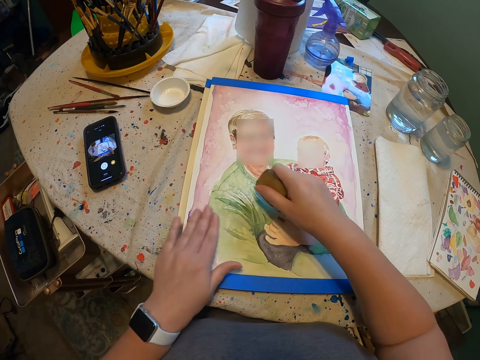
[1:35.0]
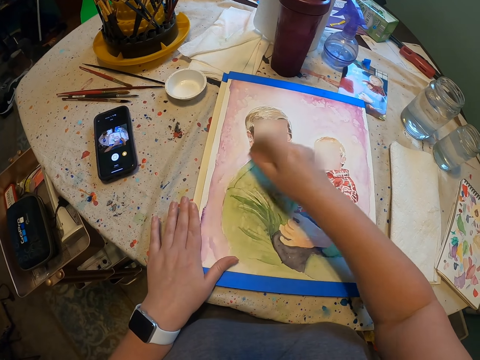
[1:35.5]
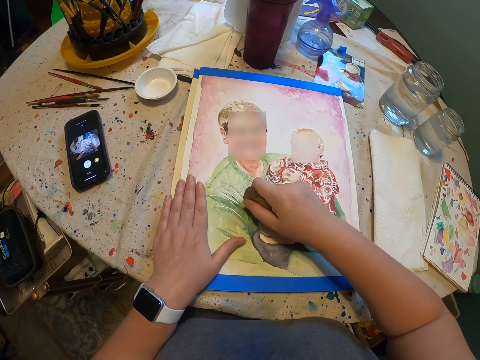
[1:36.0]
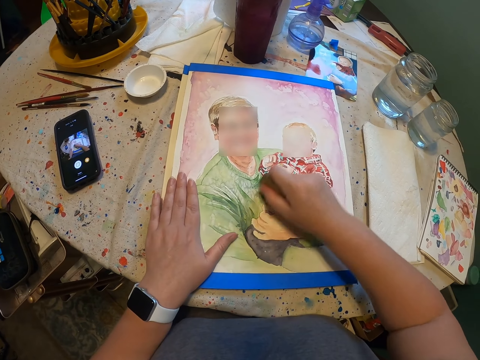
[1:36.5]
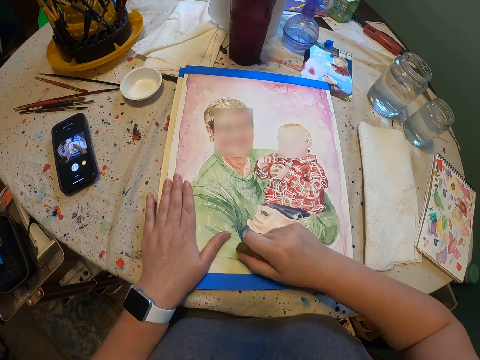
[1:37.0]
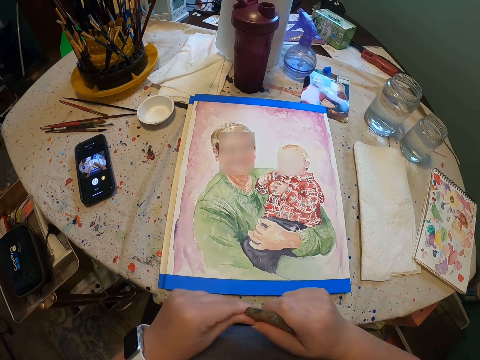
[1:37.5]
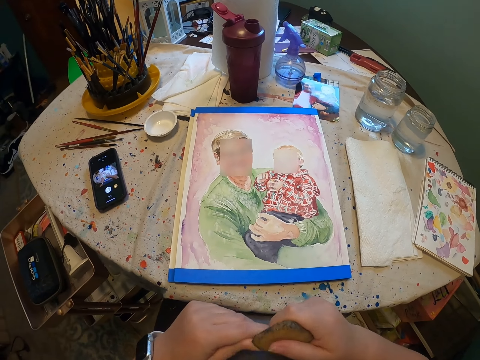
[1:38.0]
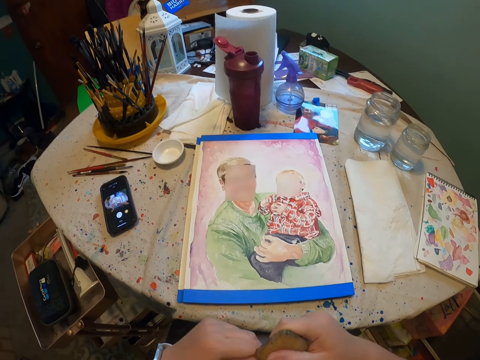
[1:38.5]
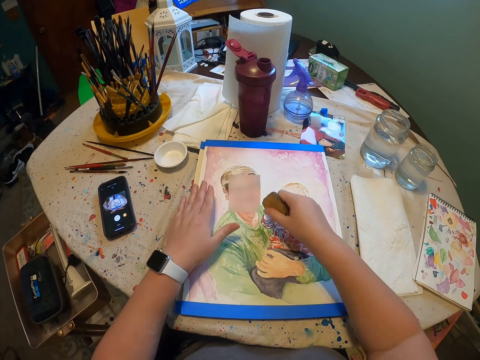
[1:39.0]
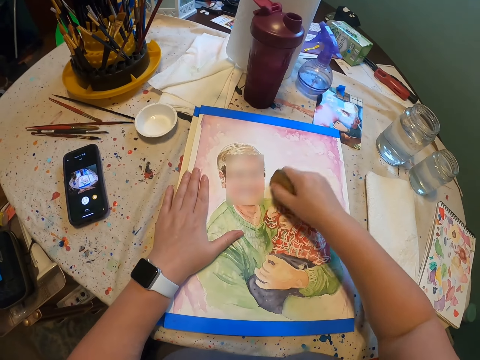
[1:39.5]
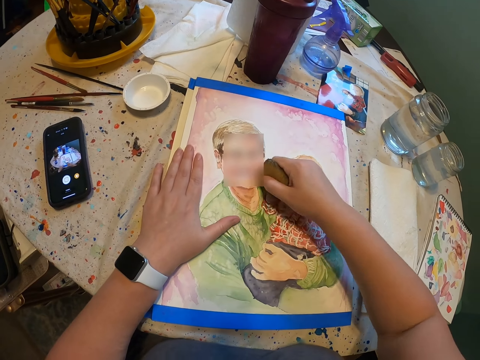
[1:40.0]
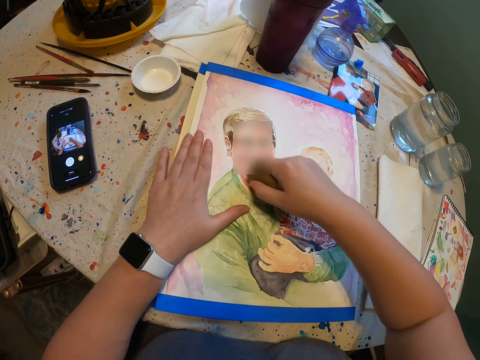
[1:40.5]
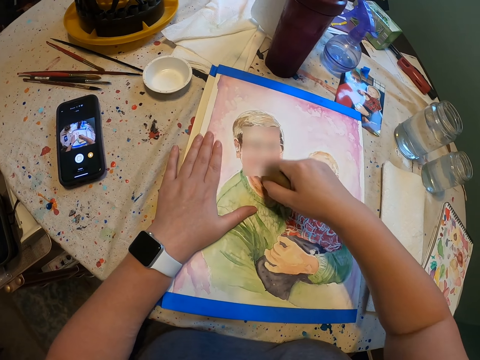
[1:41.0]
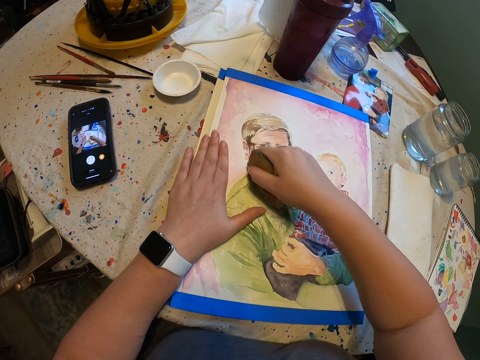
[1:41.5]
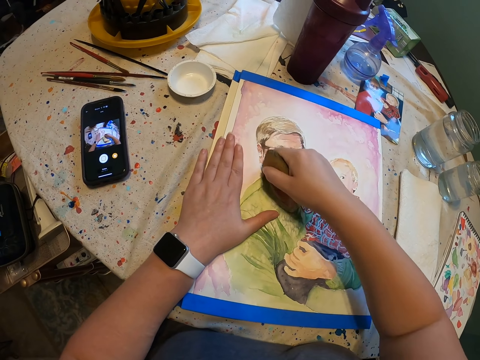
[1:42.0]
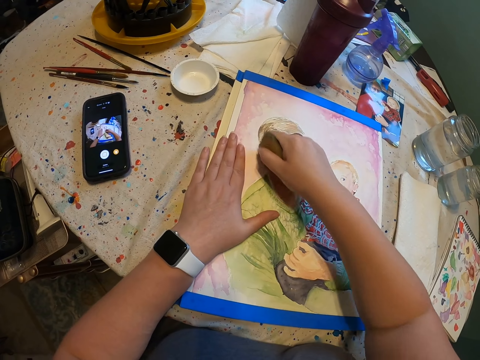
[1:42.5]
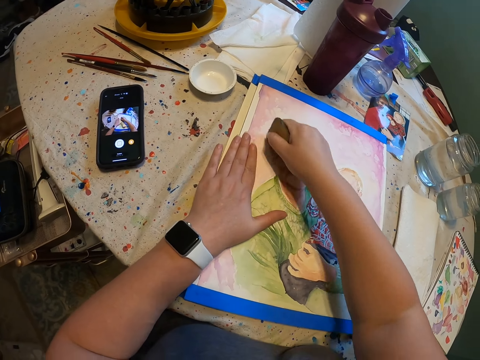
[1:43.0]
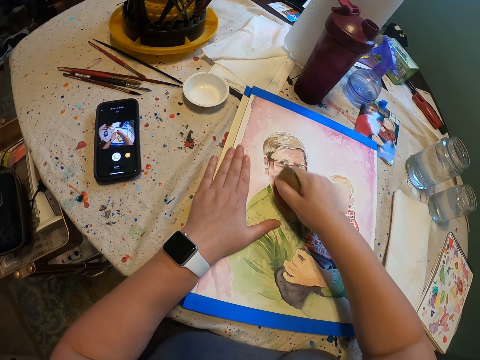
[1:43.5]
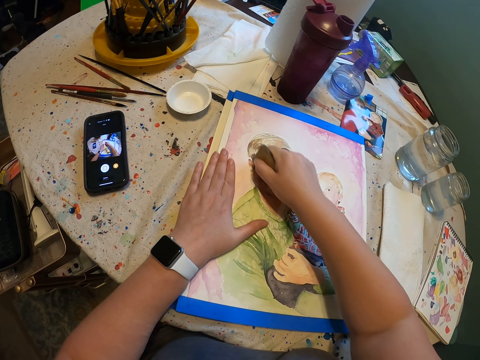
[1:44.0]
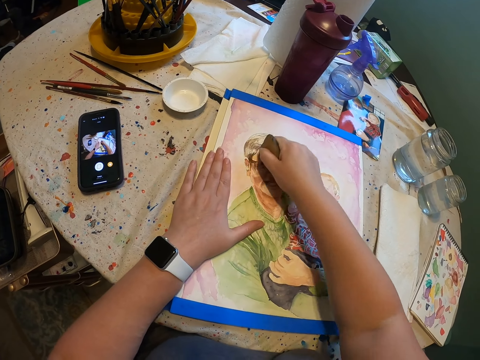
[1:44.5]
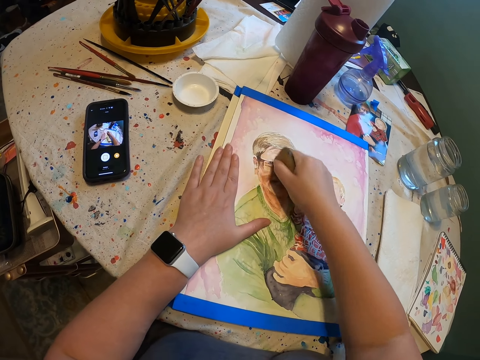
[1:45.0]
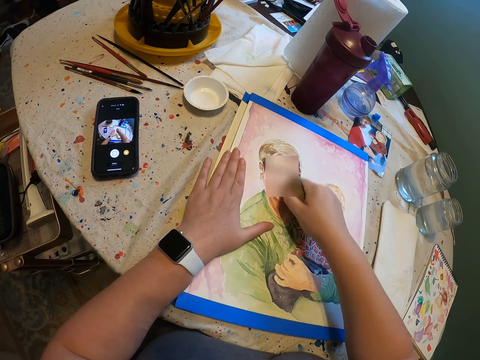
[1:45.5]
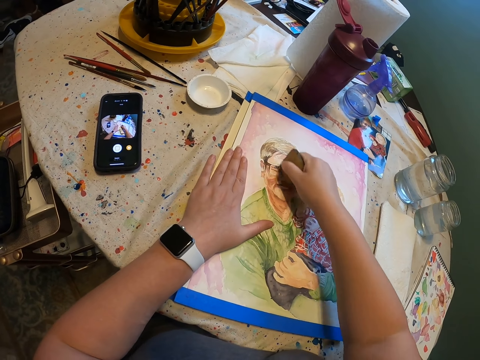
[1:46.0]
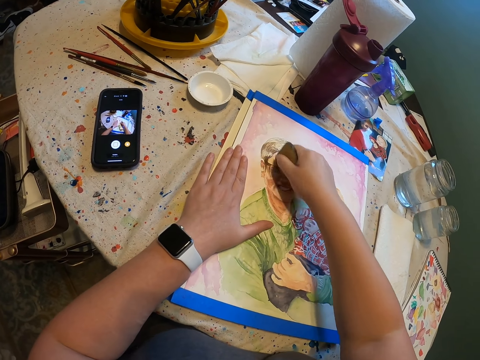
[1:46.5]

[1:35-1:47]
The camera wearer rubs the photo. He places his hand on the photo. He compresses the rubber. He rubs the photo and places his hand on the photo.

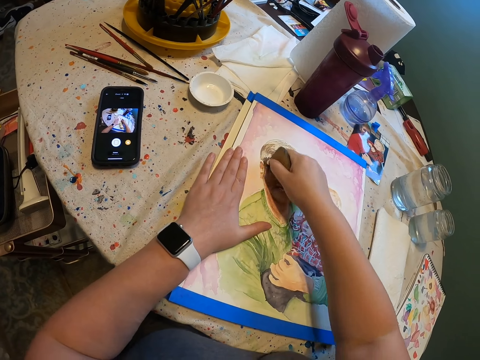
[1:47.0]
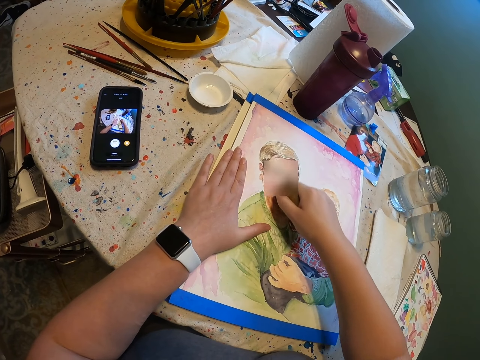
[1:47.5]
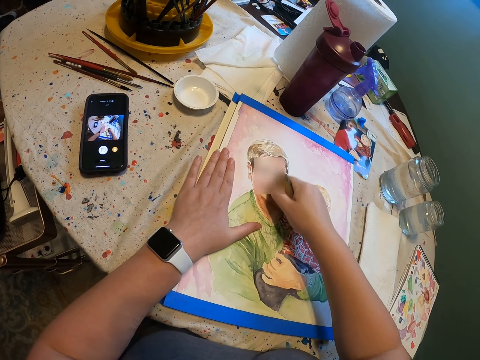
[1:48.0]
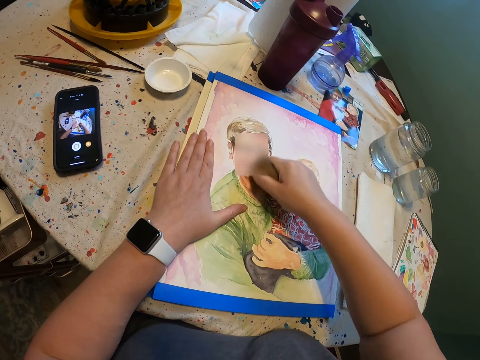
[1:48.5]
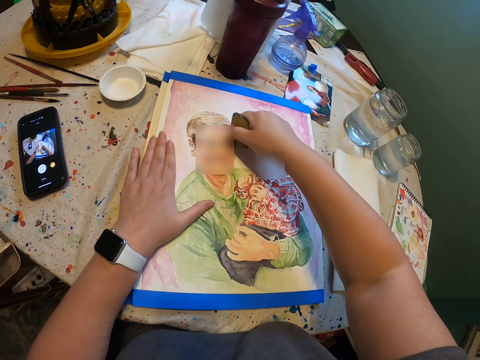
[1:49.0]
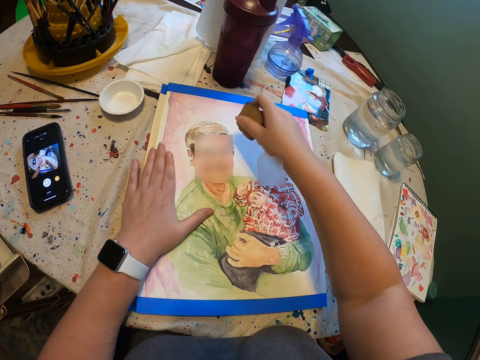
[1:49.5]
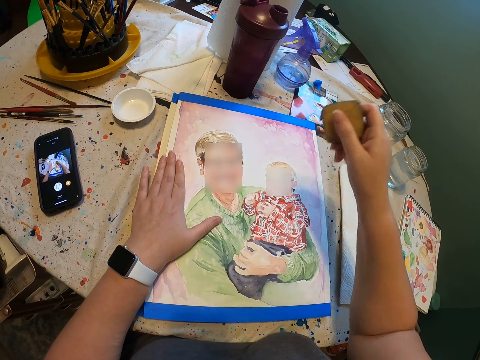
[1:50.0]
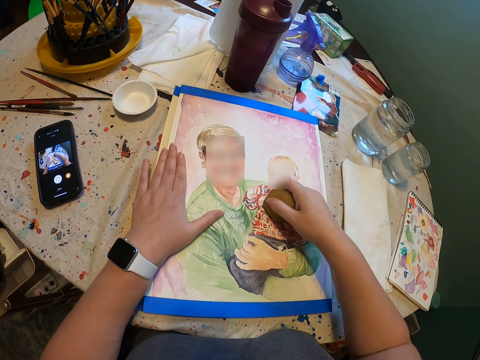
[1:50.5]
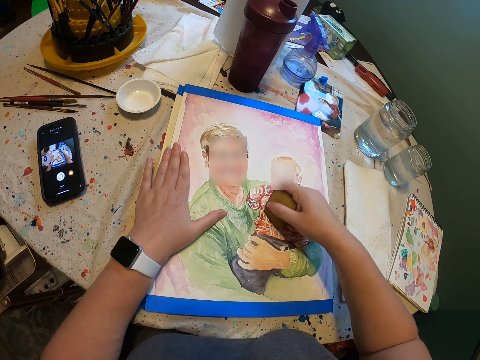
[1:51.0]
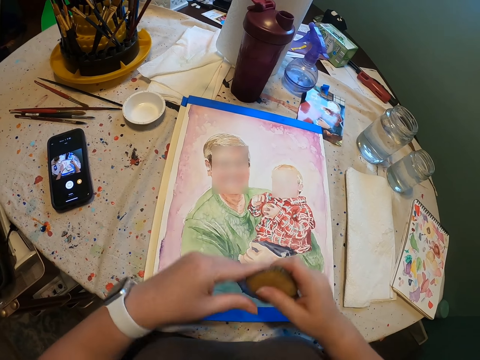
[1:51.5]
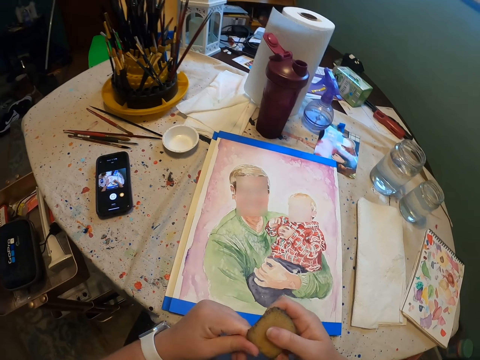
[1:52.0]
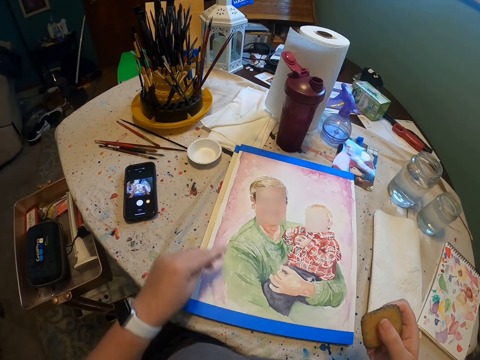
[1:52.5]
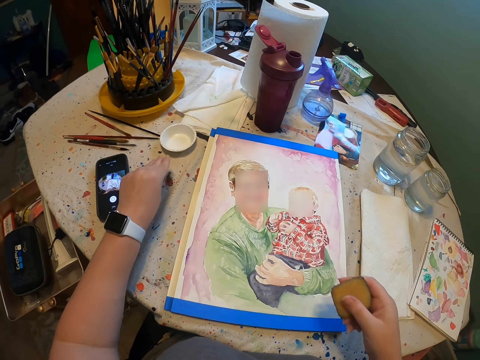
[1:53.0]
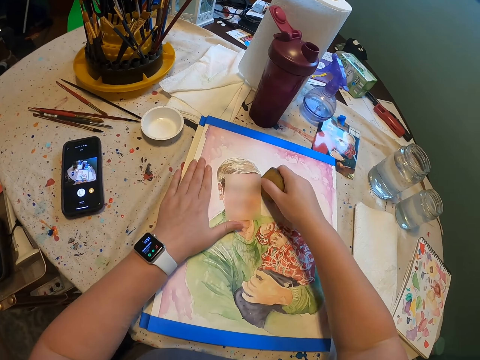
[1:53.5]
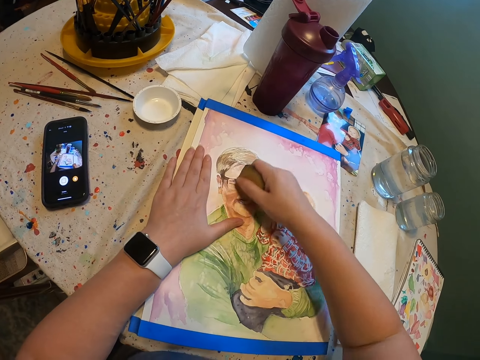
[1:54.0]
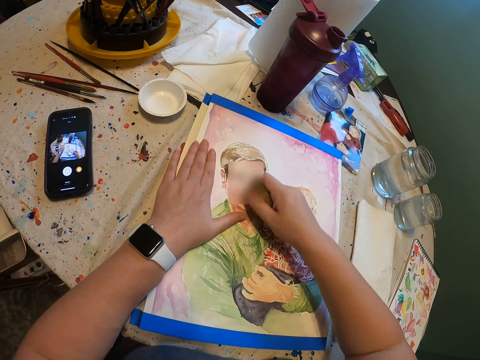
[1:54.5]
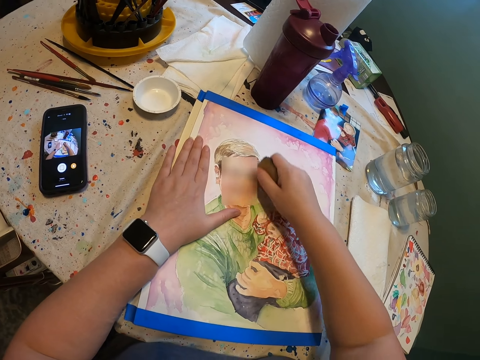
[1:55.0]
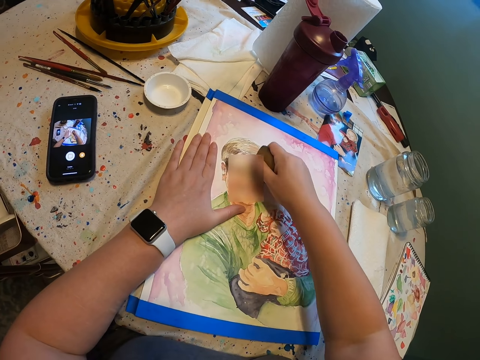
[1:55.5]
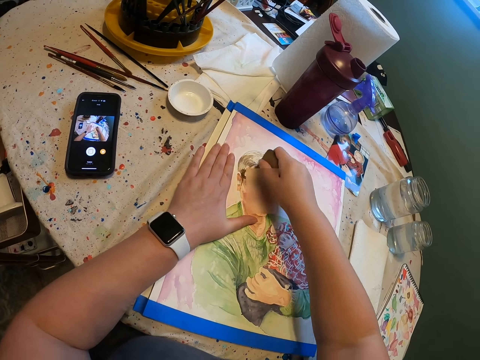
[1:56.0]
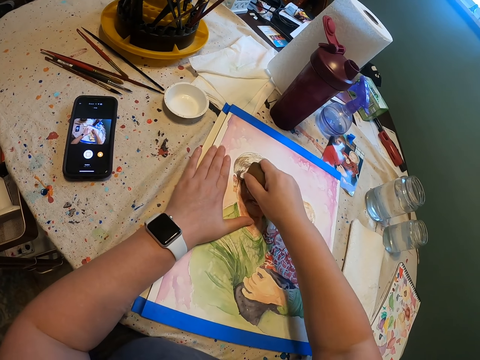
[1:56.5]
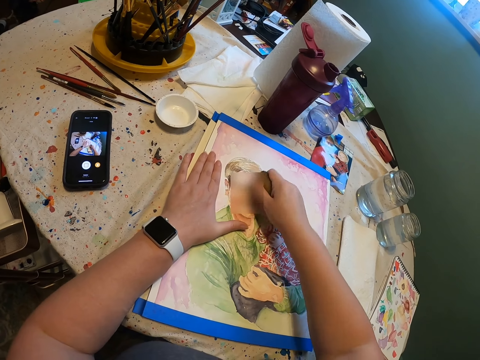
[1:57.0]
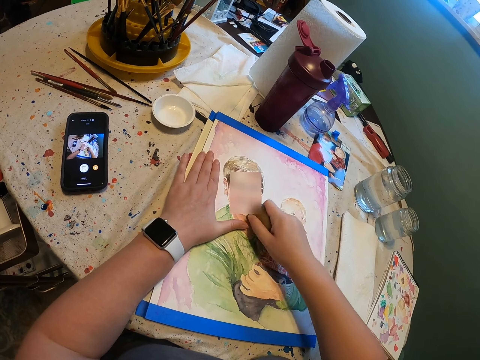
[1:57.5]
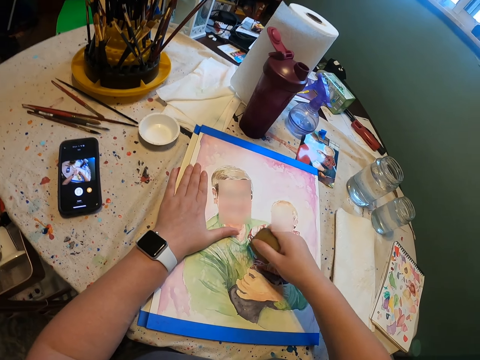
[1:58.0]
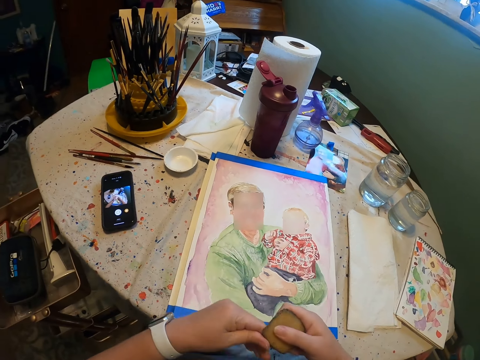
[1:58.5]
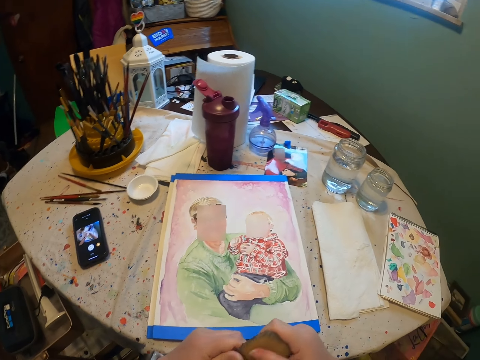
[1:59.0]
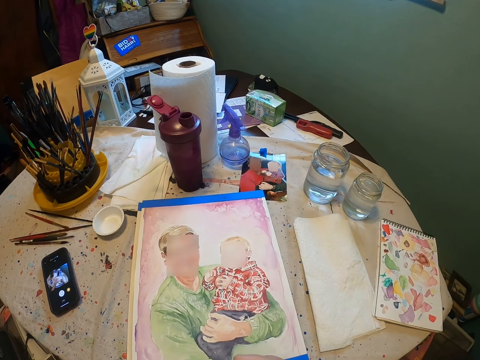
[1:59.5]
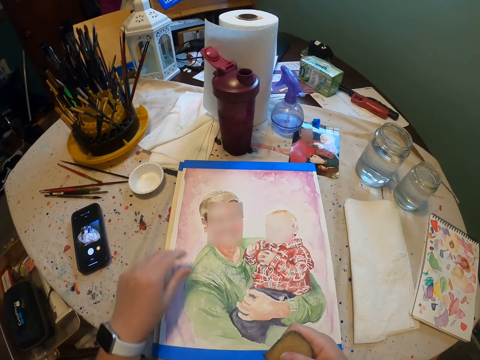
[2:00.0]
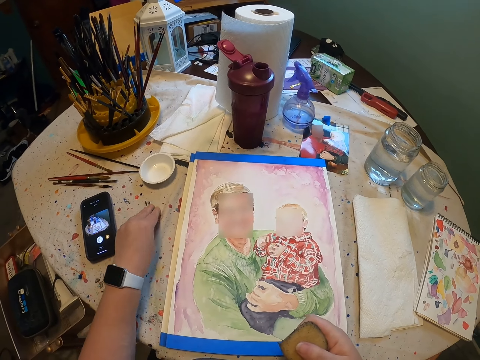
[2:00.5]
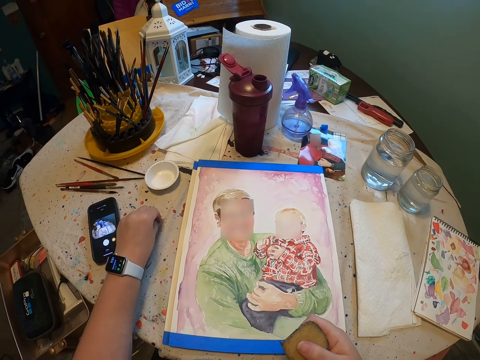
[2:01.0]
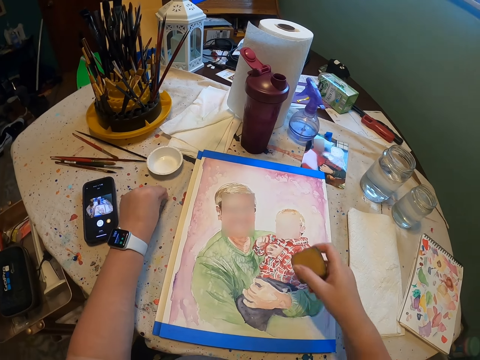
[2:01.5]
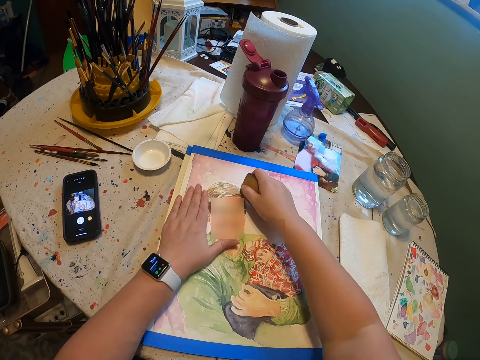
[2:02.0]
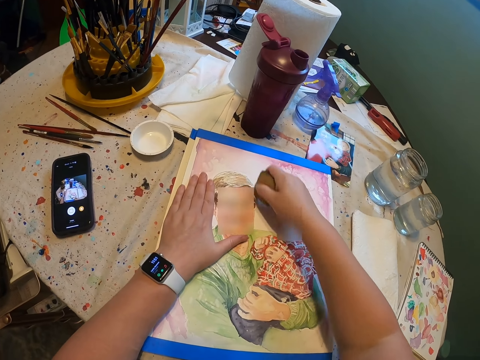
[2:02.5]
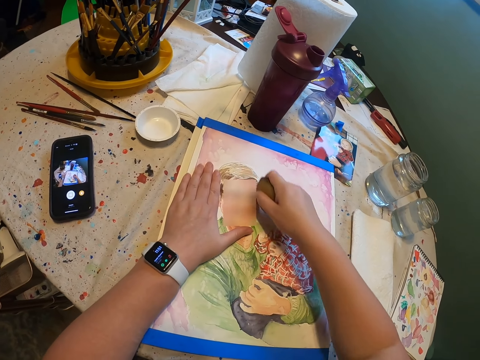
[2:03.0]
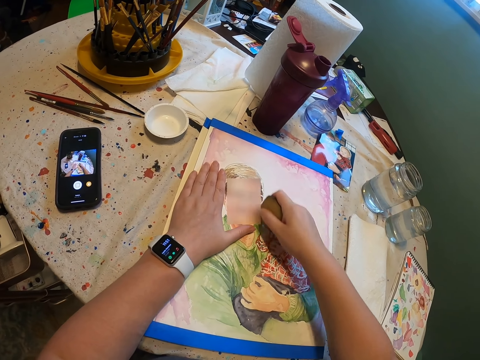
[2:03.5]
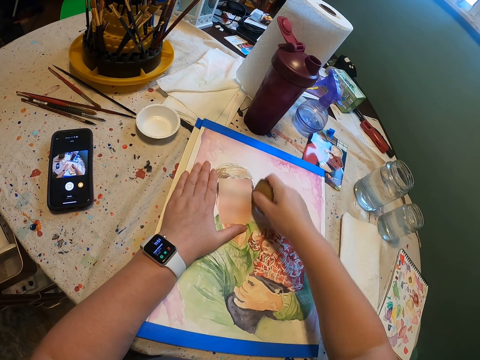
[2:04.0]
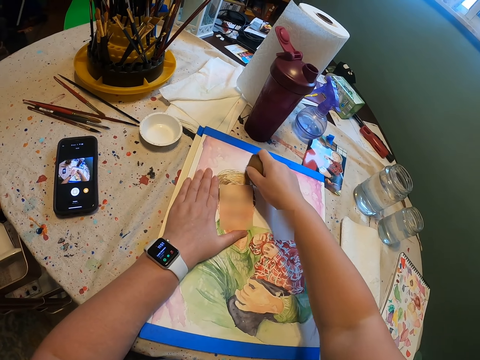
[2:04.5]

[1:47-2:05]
The camera wearer moves his hand. He rubs the photo. He cuts a piece of rubber. He puts the piece of rubber on the table. He places his hand on the photo and rubs the photo. He cuts a piece of rubber. He picks up the pieces of rubber and puts the piece of rubber on the table. He drops the pieces of rubber. He rubs the photo and places his hand on the photo.
